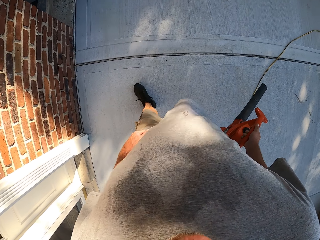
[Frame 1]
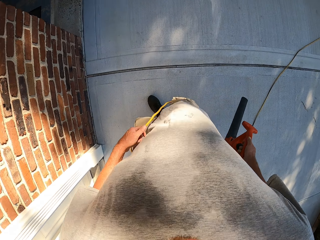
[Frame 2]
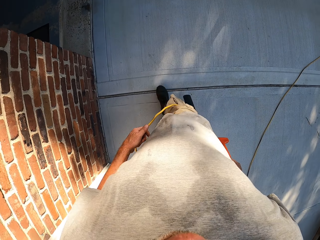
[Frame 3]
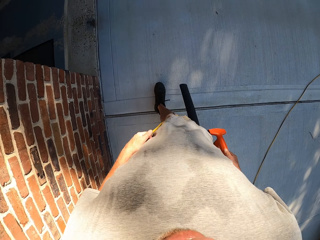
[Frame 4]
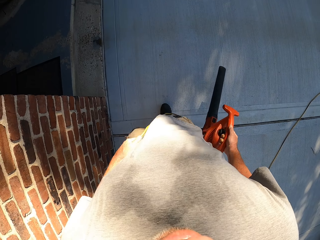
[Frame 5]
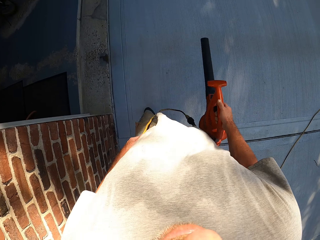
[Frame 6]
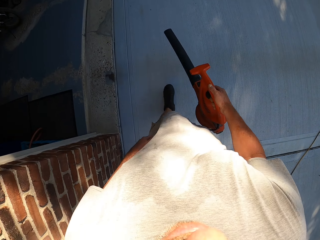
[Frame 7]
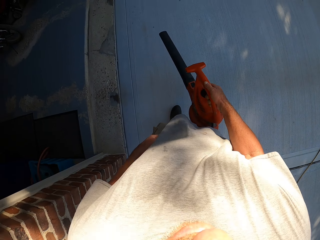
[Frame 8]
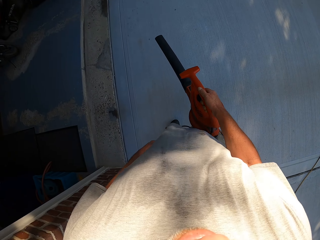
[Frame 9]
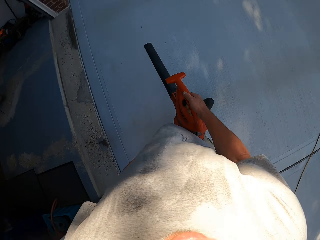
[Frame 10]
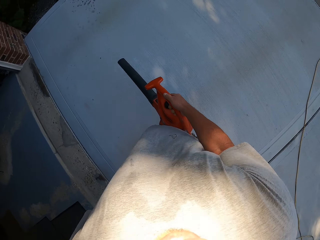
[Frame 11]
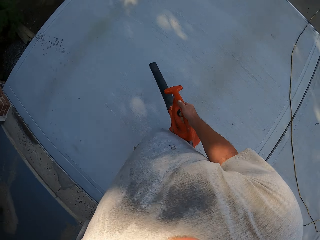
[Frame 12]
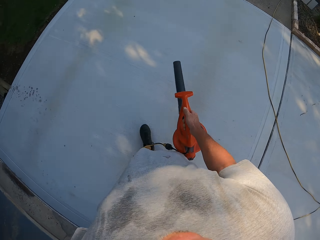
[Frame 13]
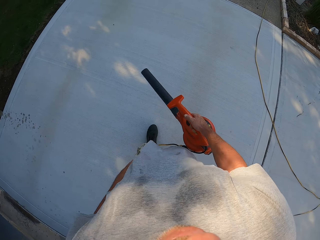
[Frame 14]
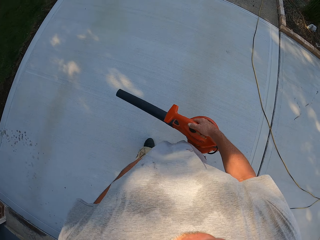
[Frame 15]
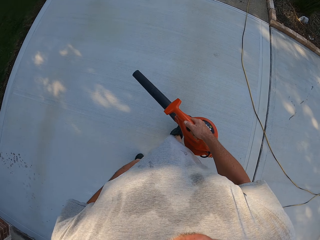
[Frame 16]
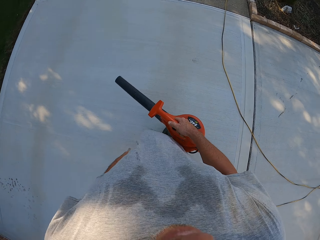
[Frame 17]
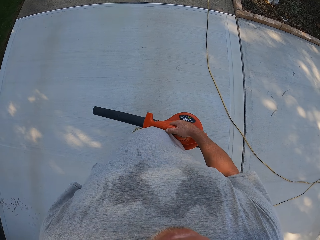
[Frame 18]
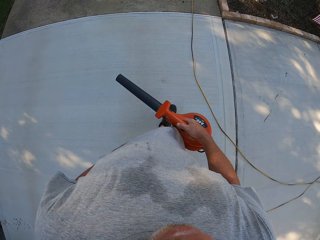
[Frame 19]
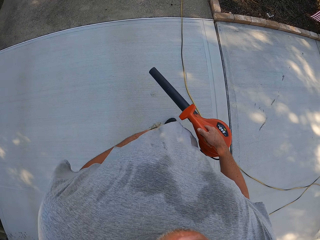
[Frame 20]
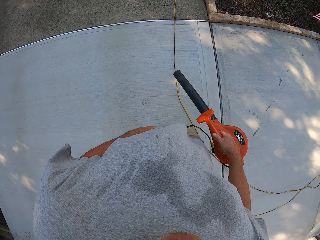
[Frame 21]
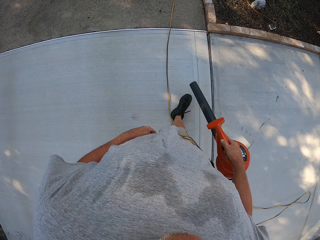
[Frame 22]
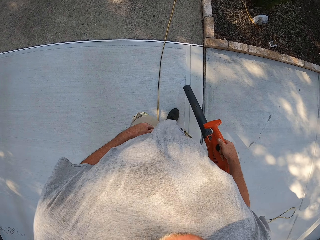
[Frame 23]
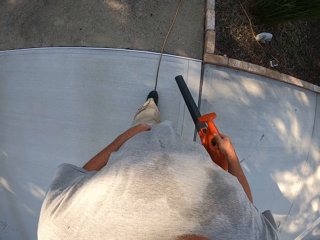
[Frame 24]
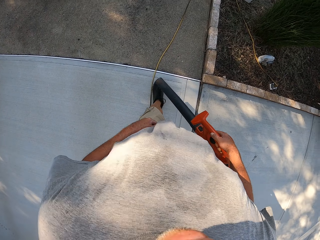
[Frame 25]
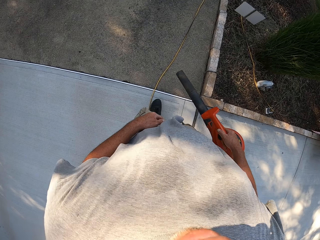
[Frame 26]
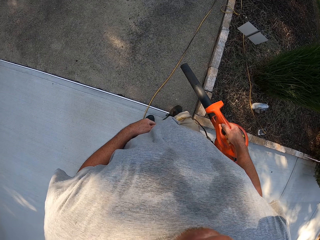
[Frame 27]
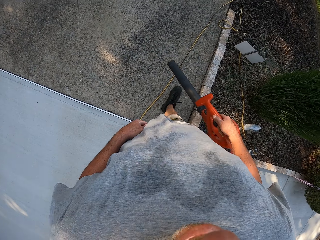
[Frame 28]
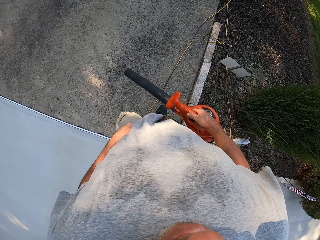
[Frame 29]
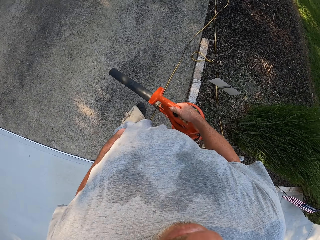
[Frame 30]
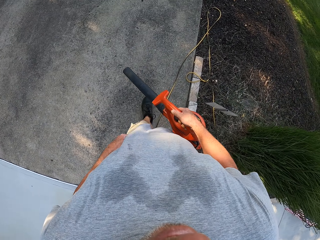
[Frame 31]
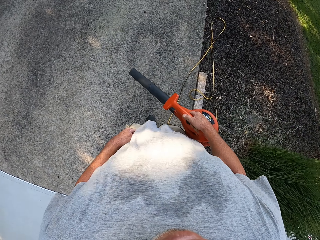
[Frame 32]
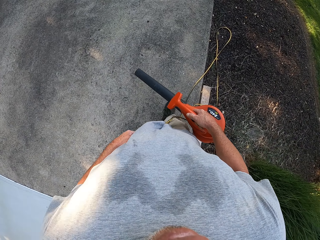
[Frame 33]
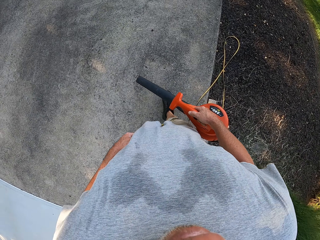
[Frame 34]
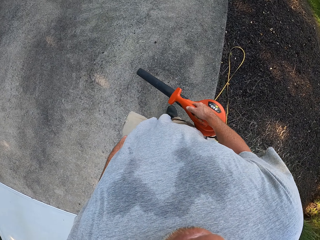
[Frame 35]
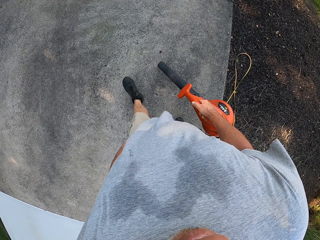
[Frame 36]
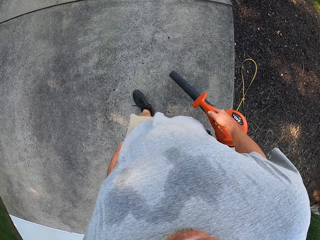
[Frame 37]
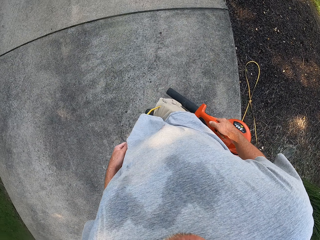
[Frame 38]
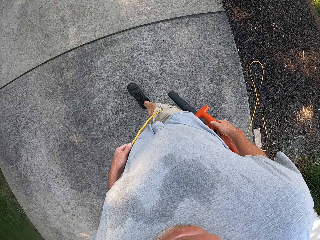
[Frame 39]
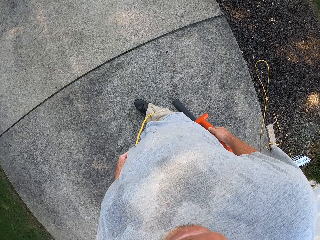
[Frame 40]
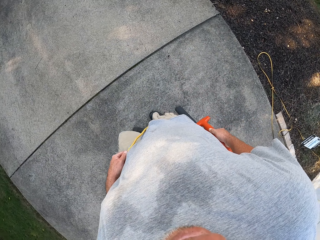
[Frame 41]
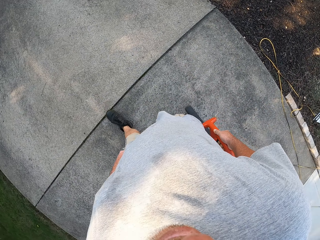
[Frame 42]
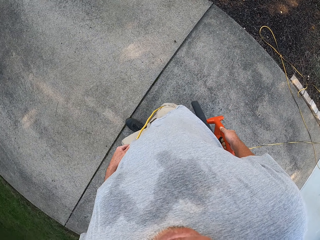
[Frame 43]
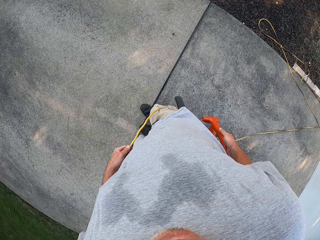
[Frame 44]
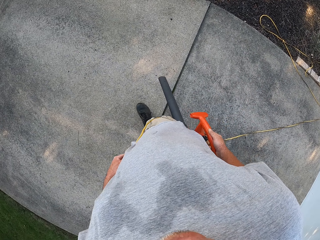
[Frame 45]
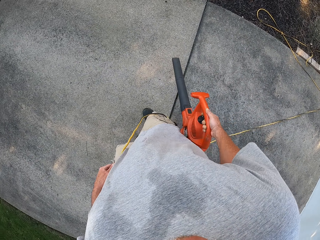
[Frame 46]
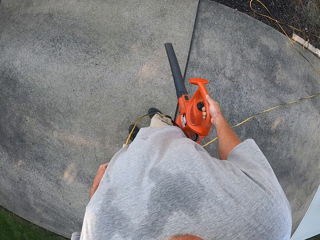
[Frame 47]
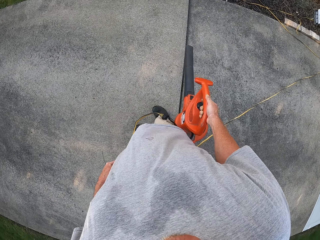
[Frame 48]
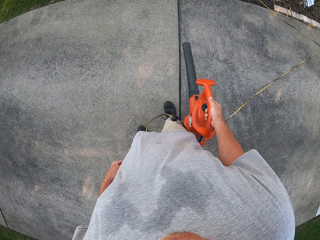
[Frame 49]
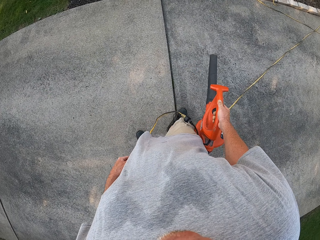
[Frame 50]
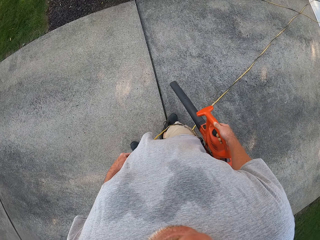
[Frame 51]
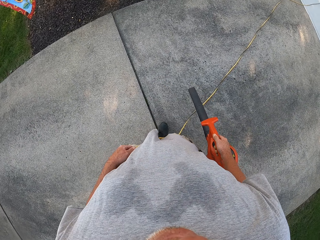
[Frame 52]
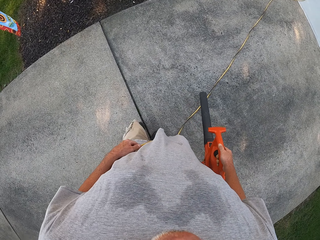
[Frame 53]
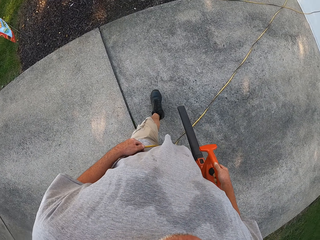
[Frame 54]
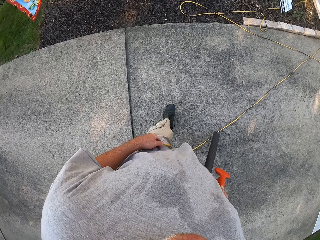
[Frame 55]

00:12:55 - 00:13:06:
The camera wearer blows dust on the pavement with a dust blower. They turn around. They blow dust on the pavement with the dust blower. They blow dust on the pavement with the dust blower again.

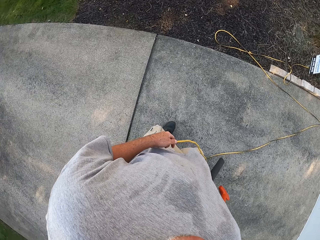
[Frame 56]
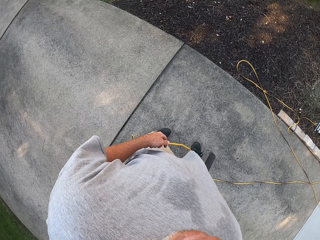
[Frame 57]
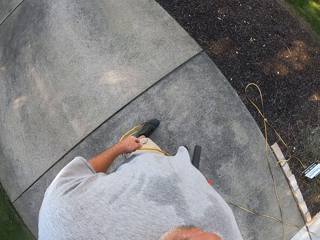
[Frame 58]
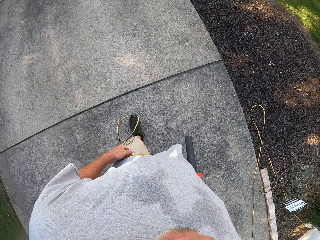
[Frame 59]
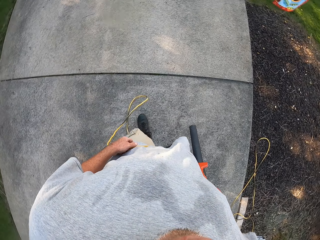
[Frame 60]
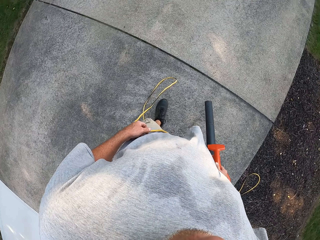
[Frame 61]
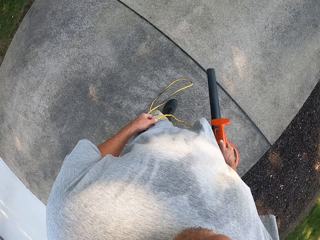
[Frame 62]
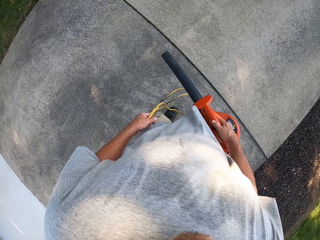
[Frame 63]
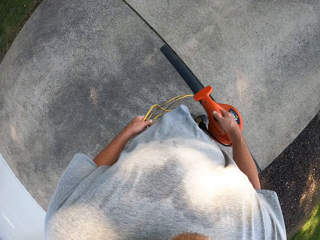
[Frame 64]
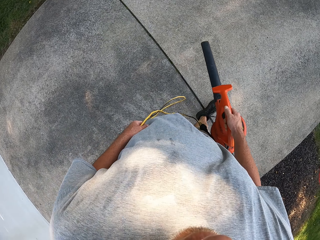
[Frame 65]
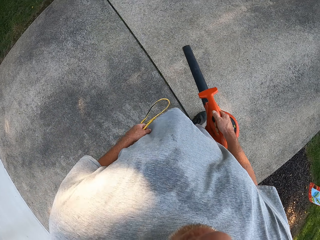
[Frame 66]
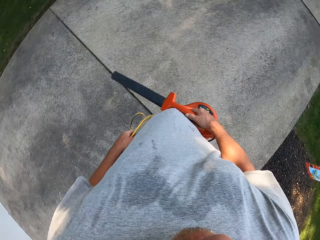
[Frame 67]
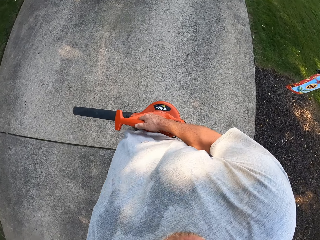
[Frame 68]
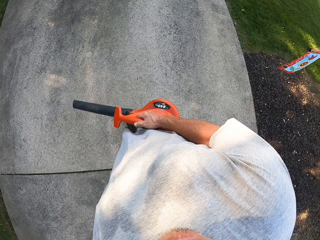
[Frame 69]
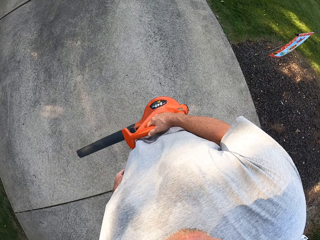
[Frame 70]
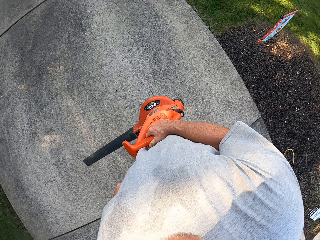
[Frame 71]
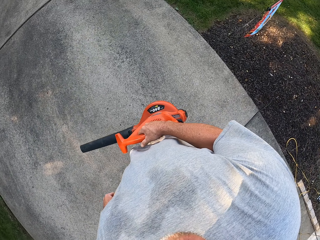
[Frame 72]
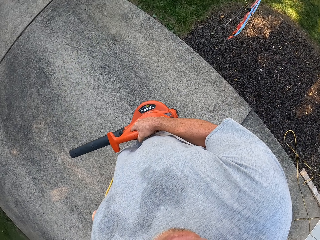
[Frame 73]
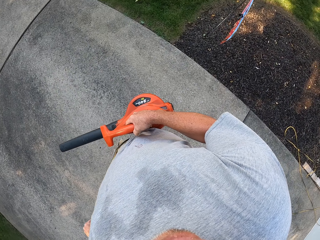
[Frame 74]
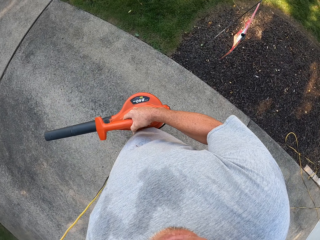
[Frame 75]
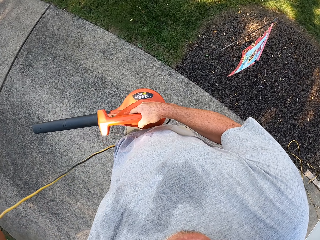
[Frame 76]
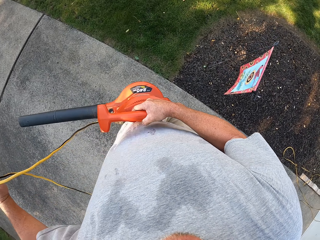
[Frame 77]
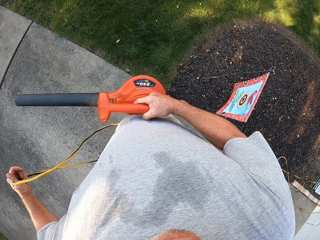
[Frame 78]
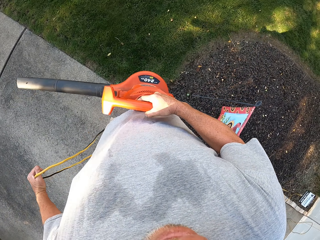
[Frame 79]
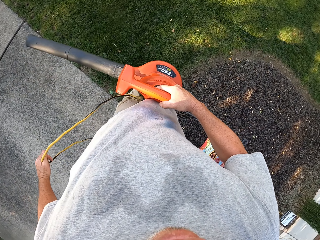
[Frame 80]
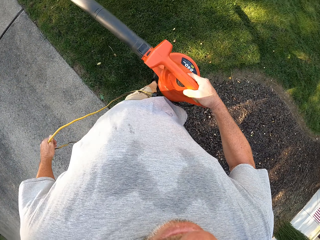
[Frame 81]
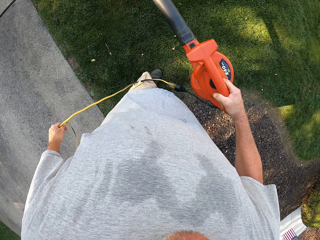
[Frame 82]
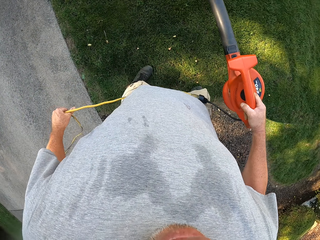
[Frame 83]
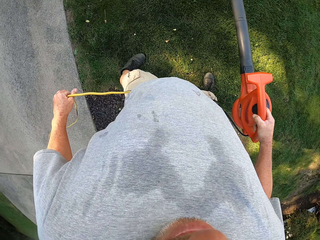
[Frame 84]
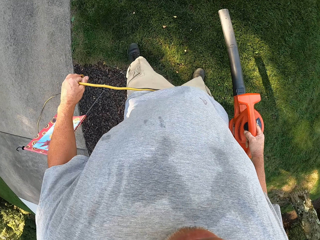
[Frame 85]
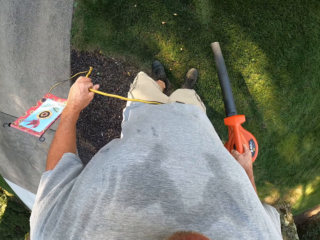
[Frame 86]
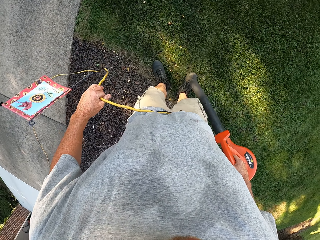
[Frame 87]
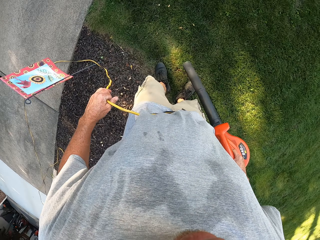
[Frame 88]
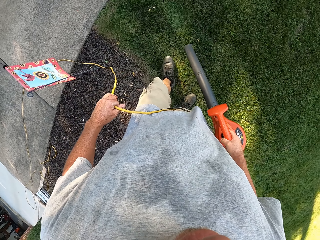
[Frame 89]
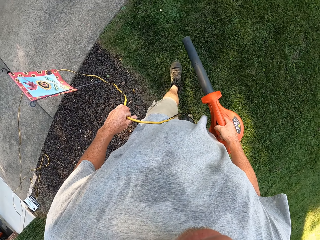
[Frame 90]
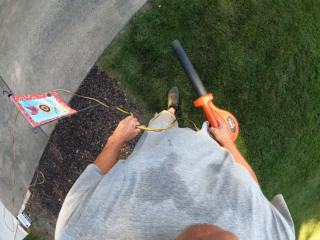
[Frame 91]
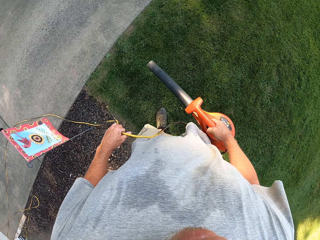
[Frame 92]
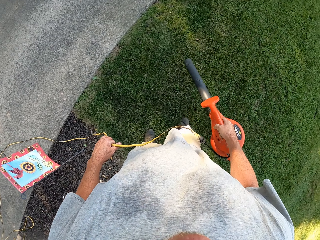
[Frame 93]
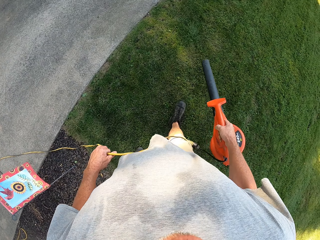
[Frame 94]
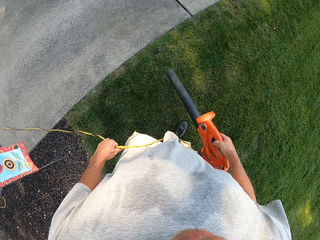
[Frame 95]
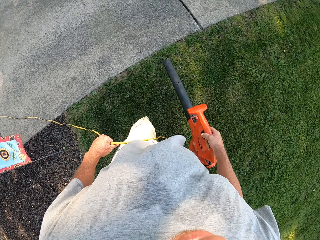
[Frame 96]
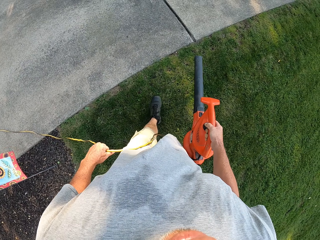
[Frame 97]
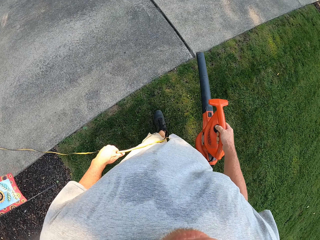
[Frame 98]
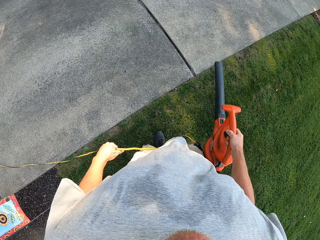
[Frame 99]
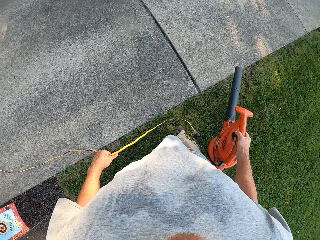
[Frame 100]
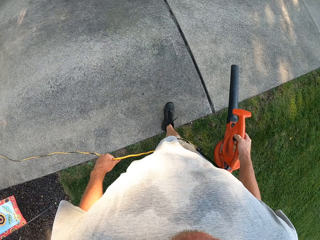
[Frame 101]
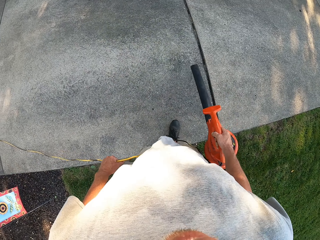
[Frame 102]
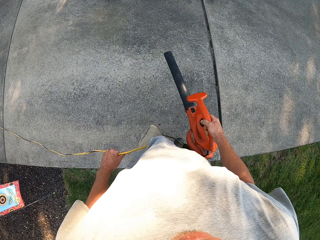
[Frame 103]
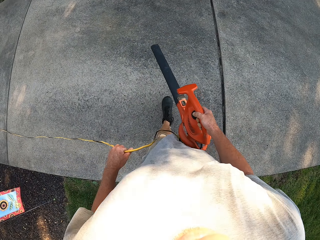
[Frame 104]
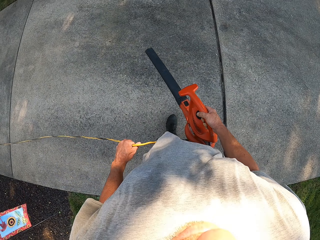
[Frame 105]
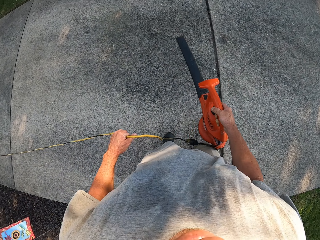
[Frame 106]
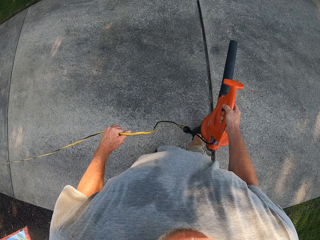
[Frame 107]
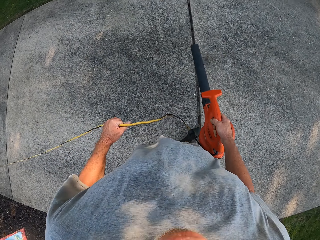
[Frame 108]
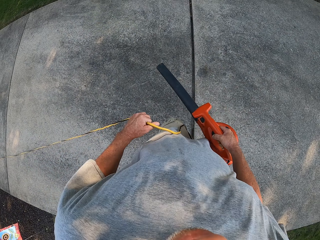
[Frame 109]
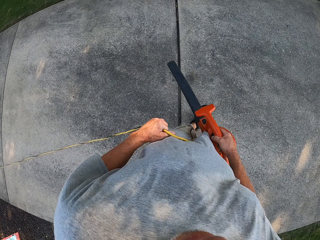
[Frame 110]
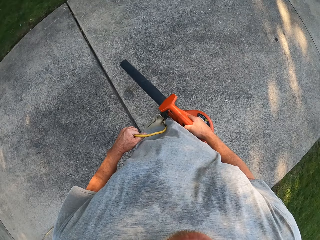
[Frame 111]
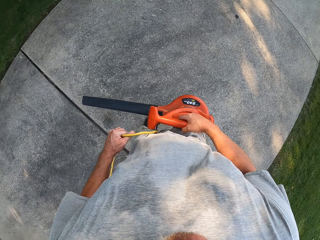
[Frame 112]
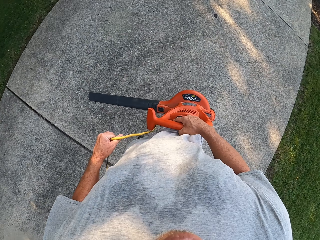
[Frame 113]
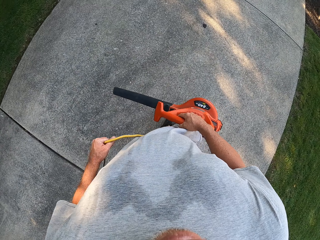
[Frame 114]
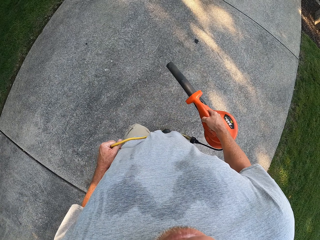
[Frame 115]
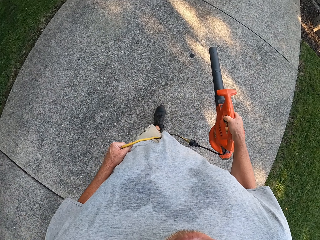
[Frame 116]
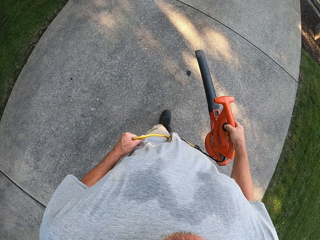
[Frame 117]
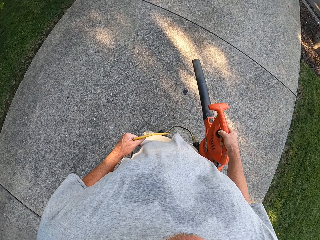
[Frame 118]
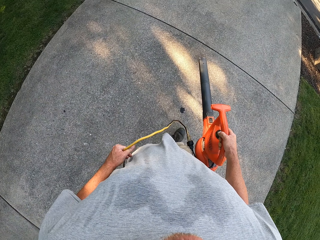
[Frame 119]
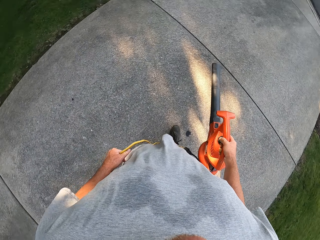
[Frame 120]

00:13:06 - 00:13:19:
The camera wearer blows dust on the pavement with a dust blower. They turn around and hold a cable. They blow the lawn with the dust blower. They blow dust on the pavement with the dust blower.
